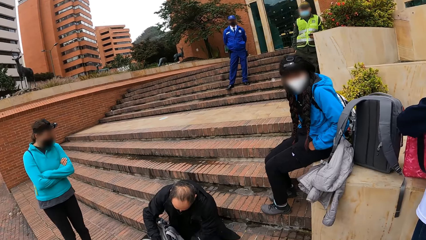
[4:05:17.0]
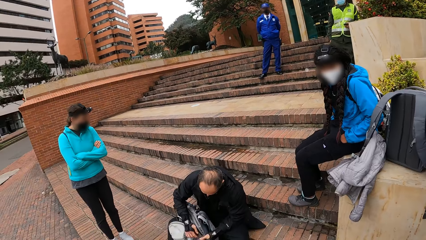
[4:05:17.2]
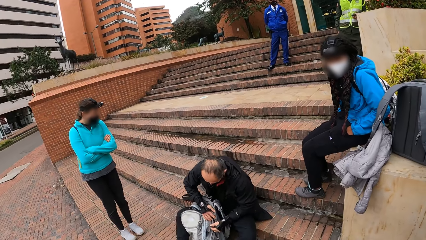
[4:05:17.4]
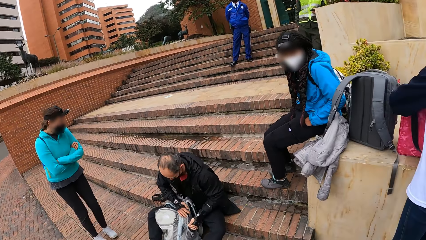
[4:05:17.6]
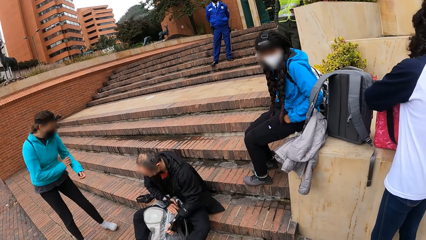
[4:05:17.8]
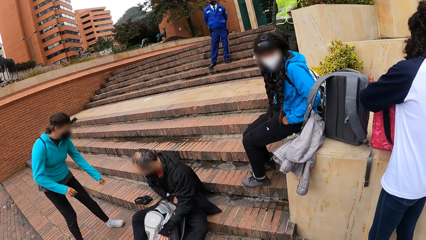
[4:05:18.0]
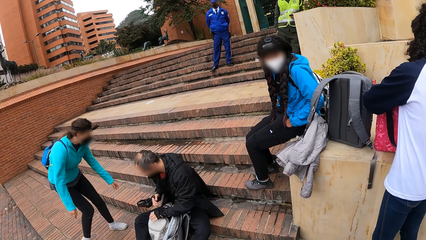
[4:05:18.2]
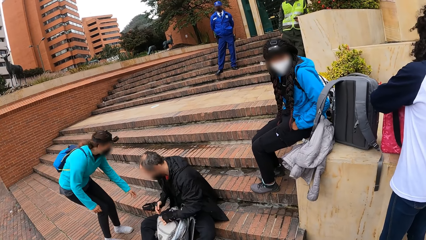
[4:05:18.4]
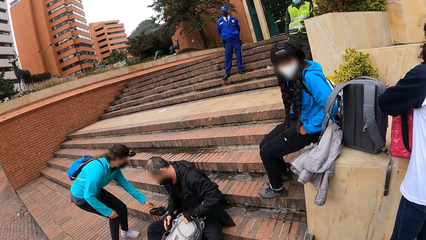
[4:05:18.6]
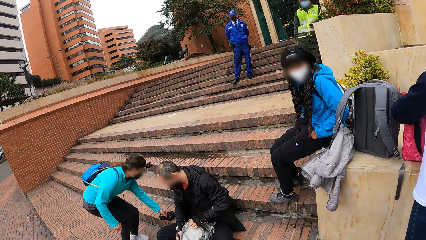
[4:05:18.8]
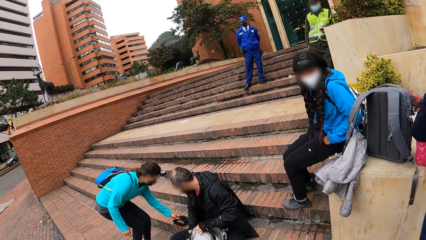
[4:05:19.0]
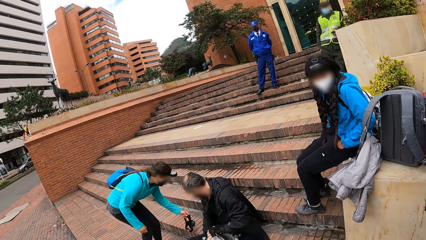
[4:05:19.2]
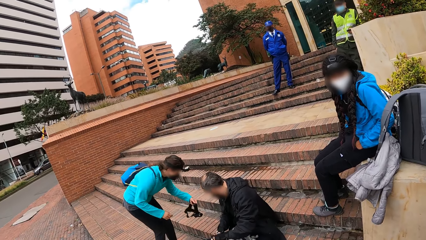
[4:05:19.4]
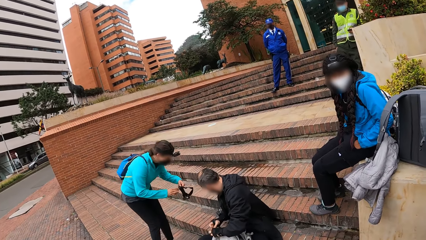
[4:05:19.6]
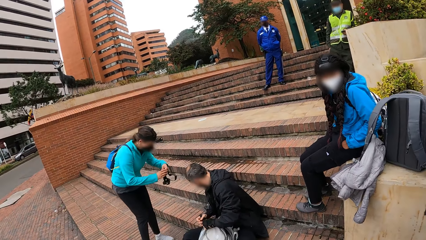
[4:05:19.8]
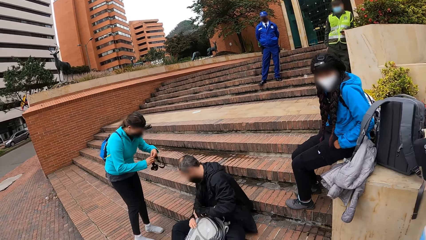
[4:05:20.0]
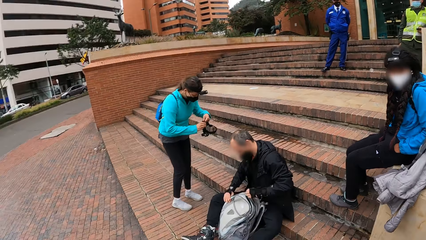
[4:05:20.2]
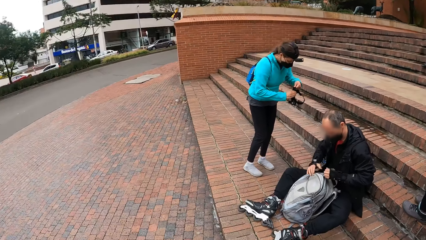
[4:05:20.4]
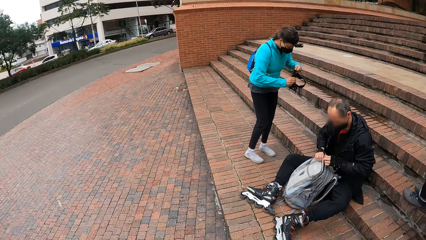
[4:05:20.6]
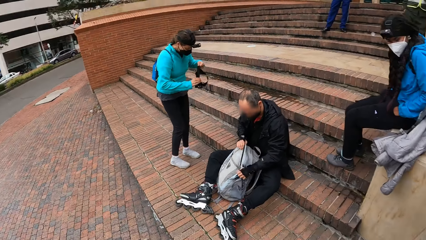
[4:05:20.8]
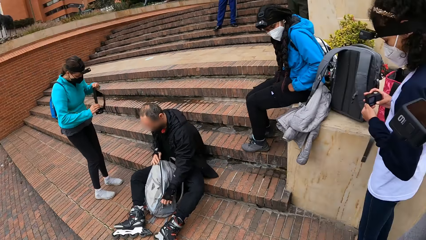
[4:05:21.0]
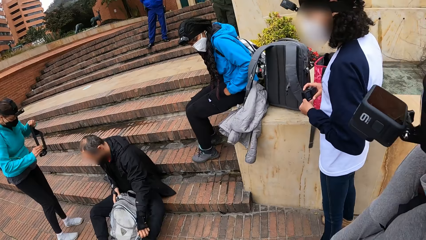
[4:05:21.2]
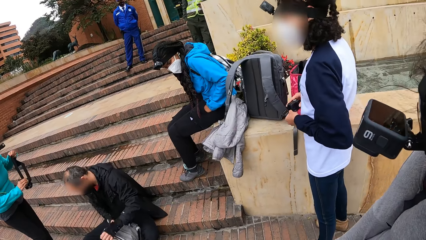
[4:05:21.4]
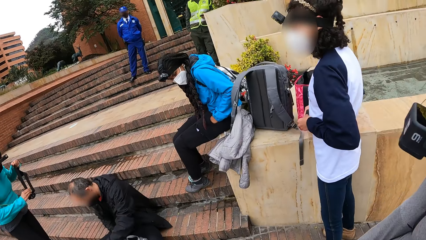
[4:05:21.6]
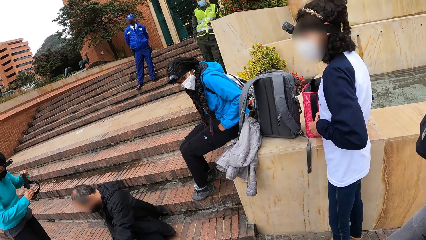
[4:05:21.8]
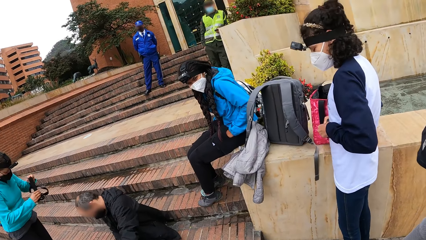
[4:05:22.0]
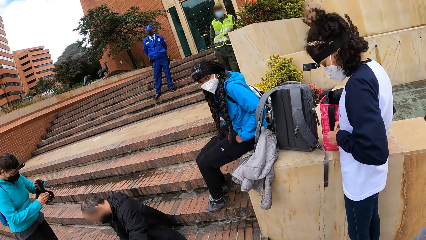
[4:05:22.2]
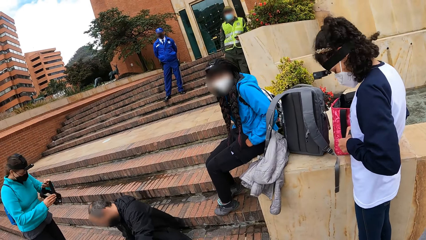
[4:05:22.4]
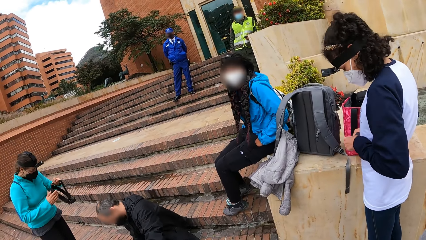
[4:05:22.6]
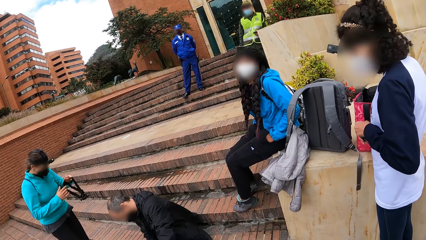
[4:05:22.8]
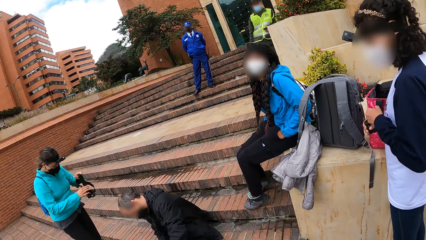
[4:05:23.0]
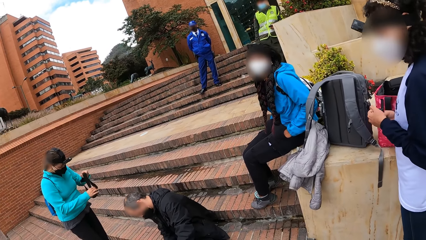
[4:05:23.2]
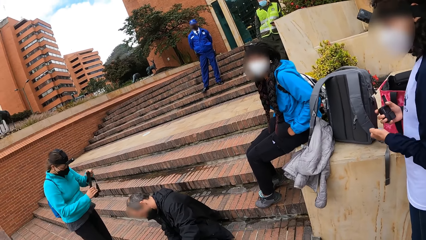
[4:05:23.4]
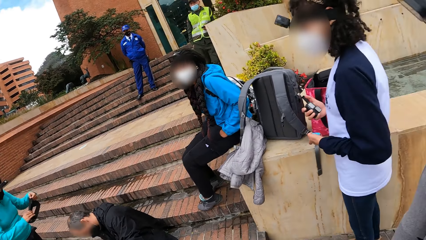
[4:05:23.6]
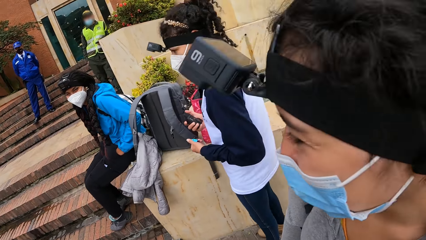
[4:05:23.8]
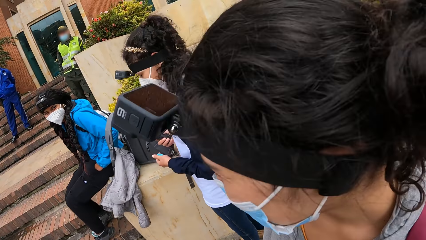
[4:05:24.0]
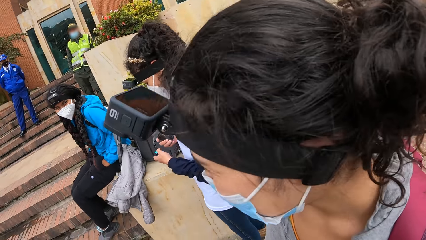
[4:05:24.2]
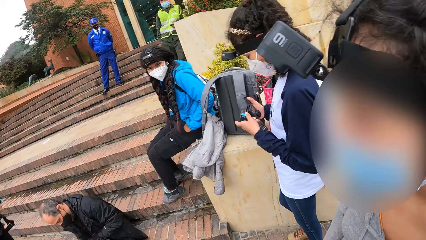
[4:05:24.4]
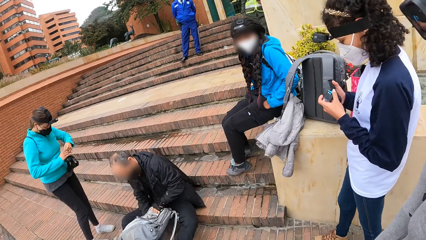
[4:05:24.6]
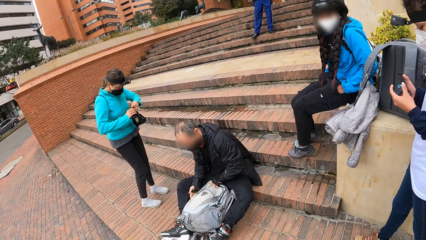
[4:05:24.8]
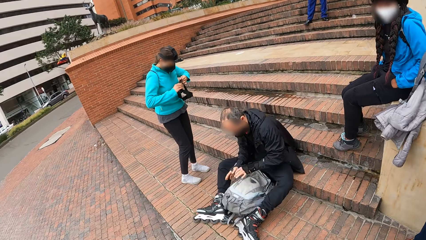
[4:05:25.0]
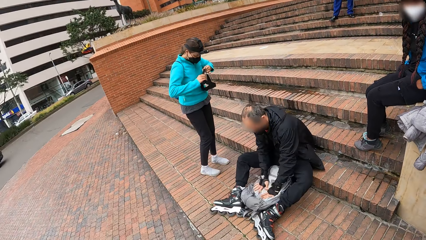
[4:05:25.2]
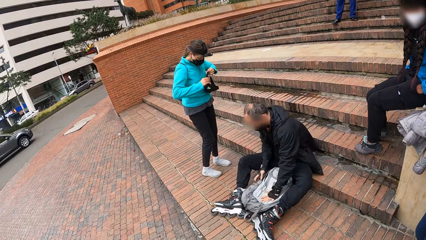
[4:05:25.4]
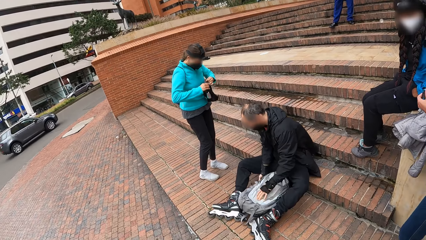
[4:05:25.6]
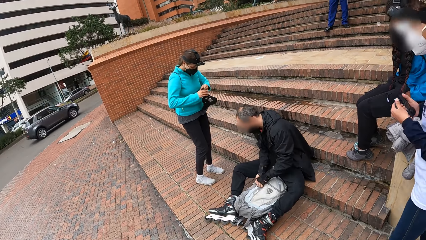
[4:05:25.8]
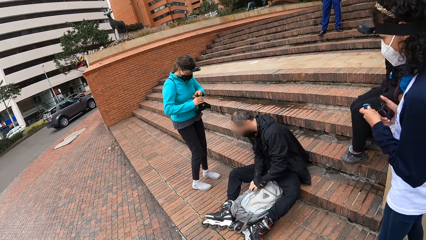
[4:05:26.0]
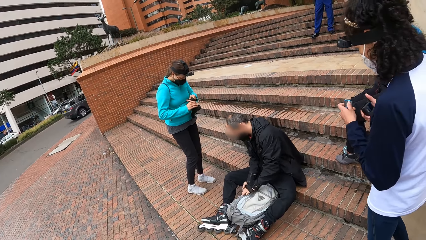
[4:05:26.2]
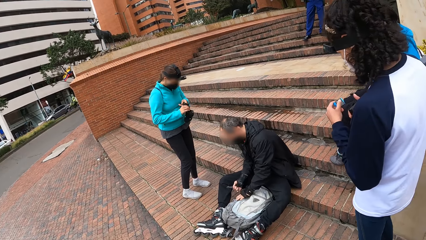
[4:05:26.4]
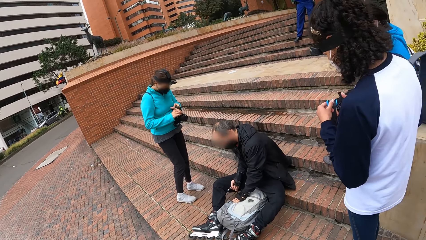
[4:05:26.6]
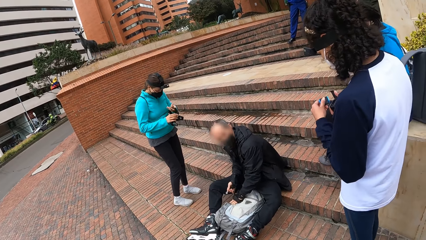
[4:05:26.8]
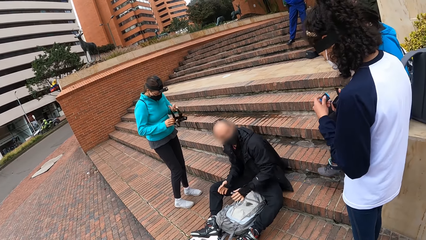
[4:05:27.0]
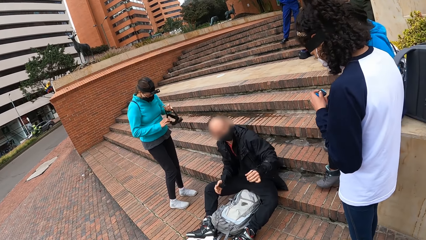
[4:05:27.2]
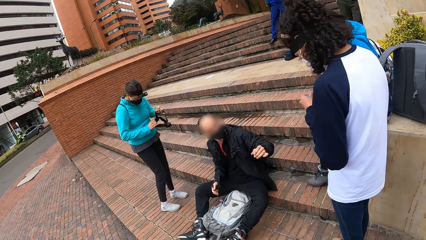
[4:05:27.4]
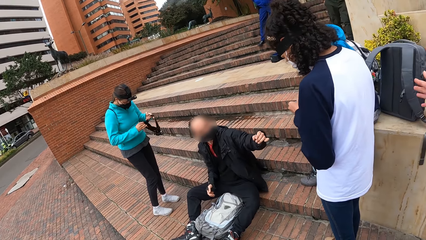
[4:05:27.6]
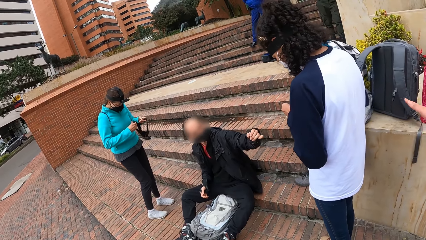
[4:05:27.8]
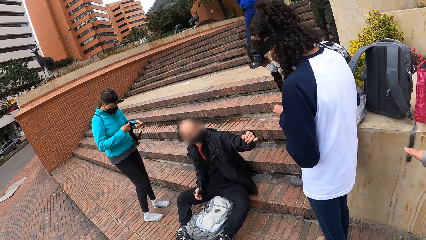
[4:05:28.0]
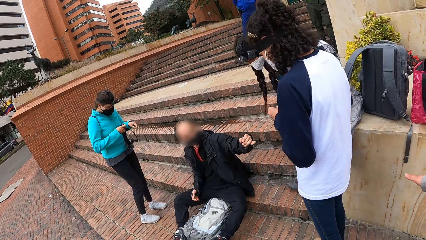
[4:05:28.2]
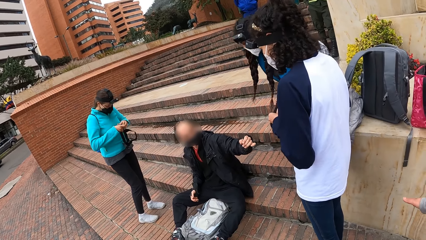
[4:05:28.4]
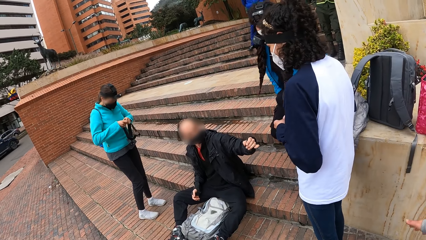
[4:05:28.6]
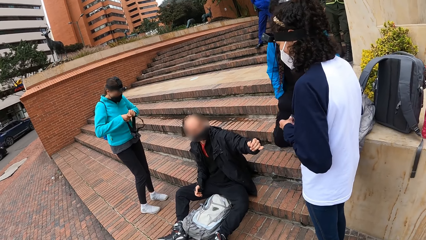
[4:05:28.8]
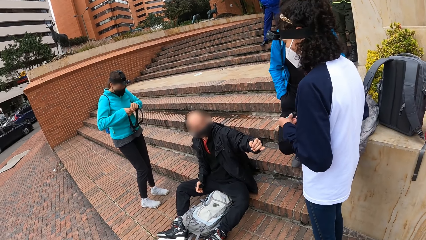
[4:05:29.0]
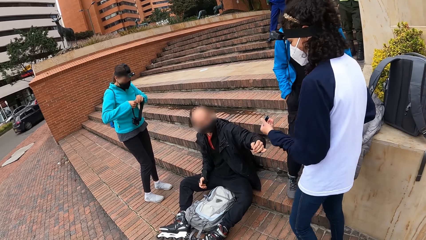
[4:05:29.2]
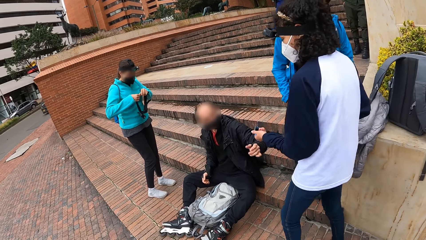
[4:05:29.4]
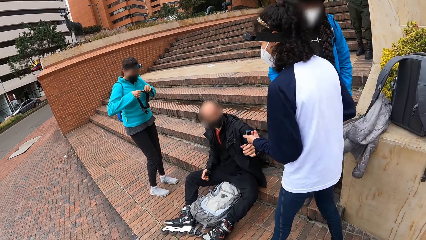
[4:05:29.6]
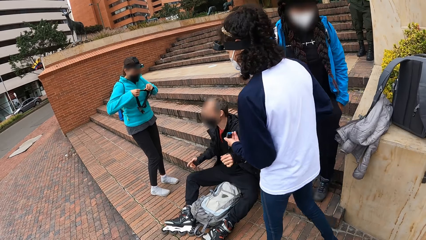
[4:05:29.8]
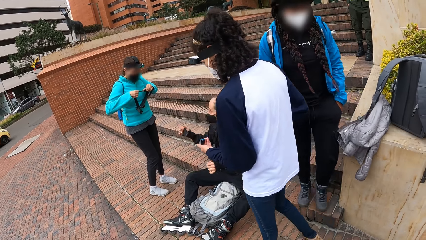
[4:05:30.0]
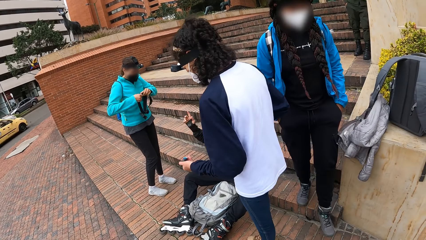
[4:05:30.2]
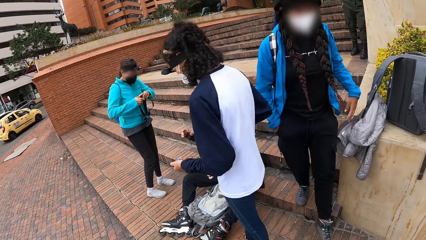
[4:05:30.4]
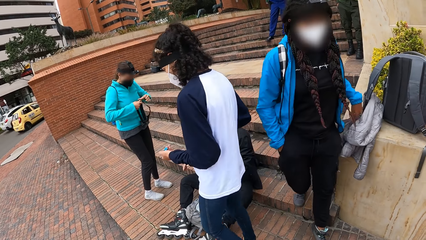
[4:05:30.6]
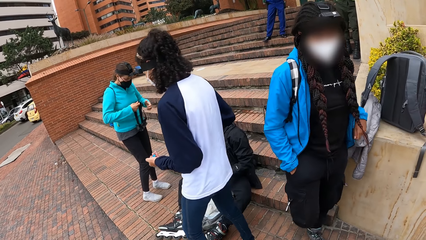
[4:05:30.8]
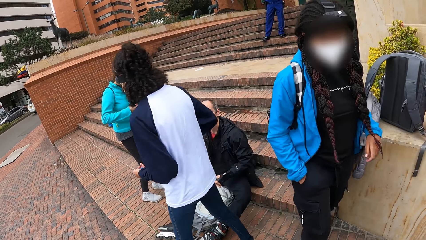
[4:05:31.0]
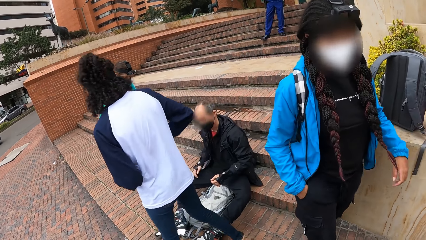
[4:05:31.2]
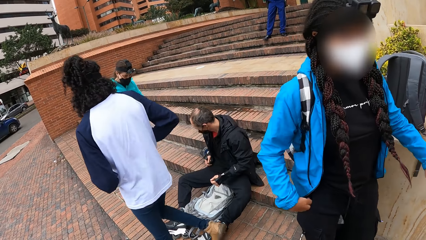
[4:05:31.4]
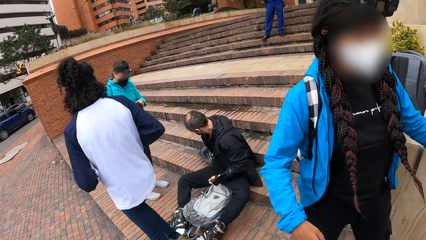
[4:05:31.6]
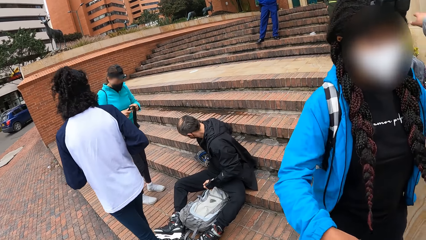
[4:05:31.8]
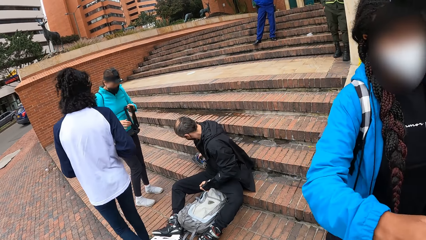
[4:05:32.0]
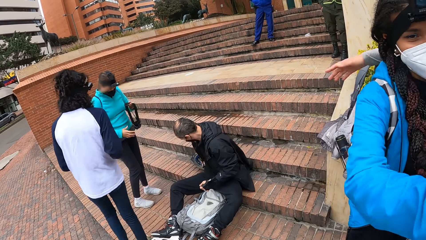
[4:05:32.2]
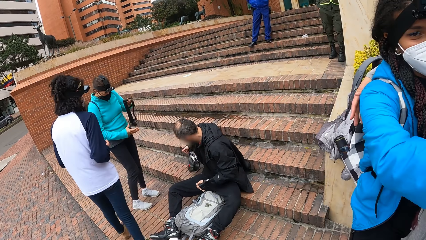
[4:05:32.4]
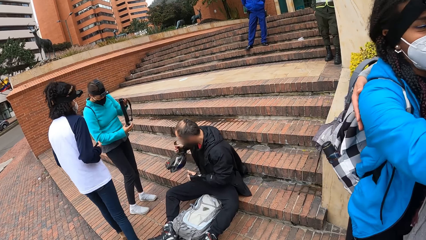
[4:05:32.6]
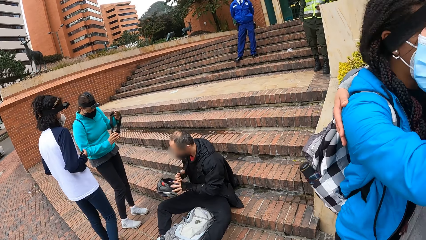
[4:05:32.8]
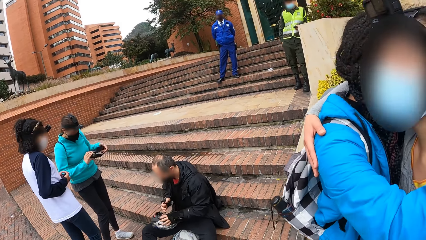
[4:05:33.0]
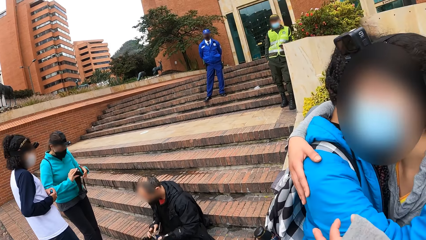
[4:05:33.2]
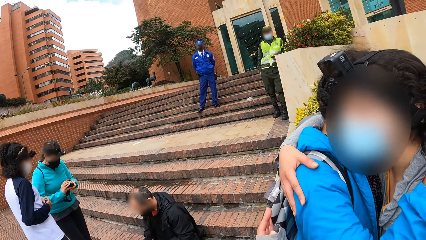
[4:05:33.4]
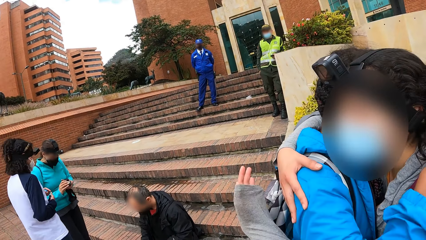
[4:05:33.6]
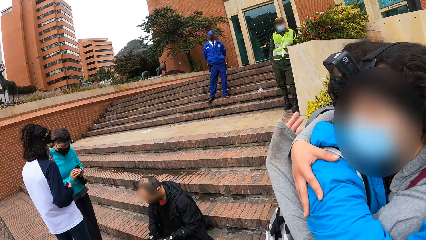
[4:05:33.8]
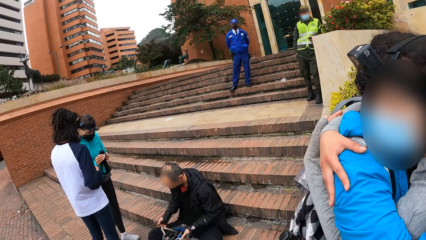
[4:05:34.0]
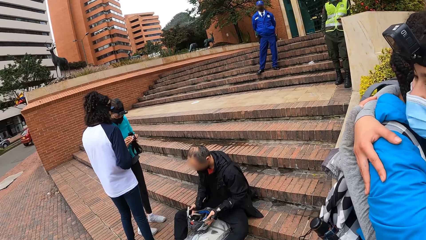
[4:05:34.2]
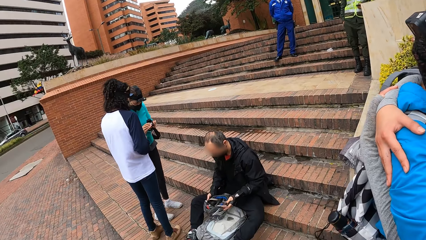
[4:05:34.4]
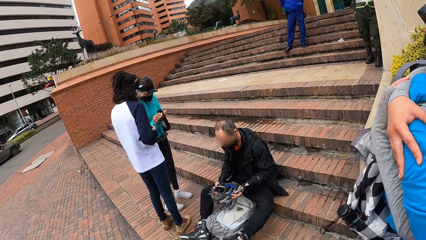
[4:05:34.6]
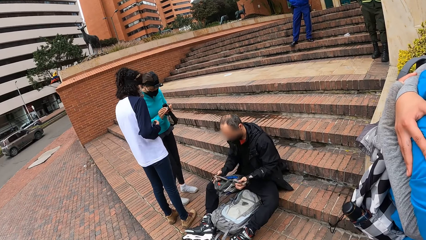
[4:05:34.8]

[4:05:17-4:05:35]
A woman picks up the camera with her left hand. The camera wearer looks around. The woman grabs the camera with both hands. A man adjusts the bag with both hands. He raises his left hand. Another woman stands up from the fence. A lady interacts with the man. The man raises his right hand. The lady walks. The man picks up a helmet with his right hand. The second woman hugs a third woman. The lady stops.
